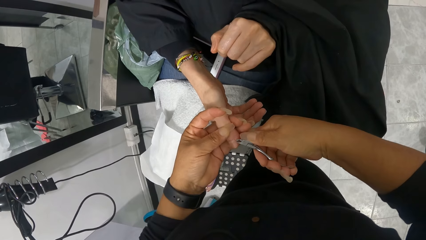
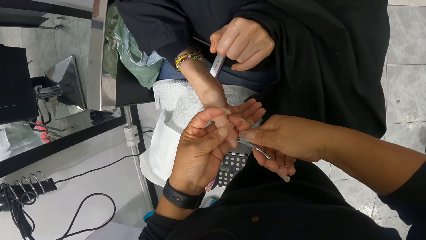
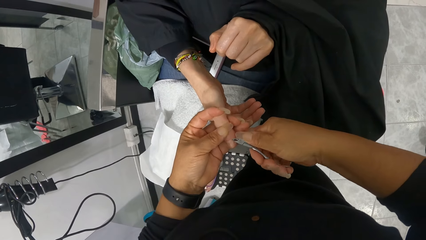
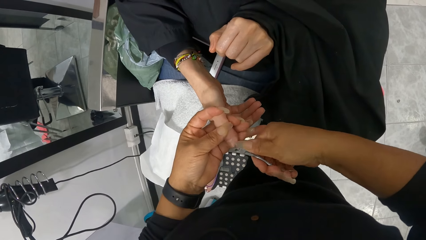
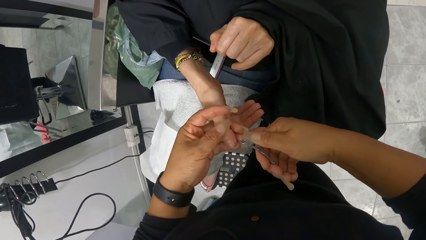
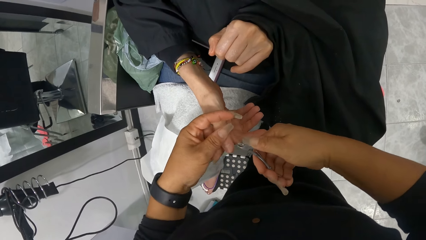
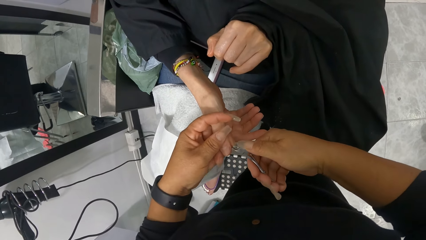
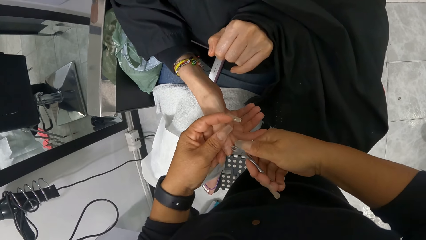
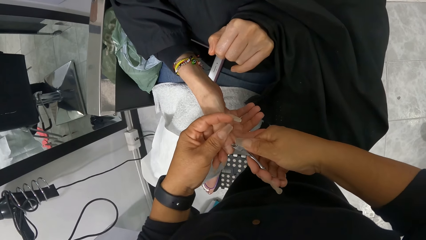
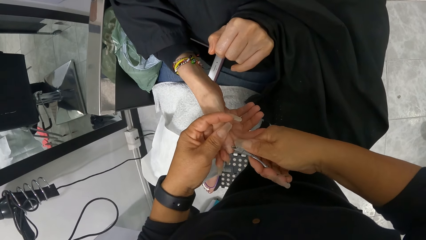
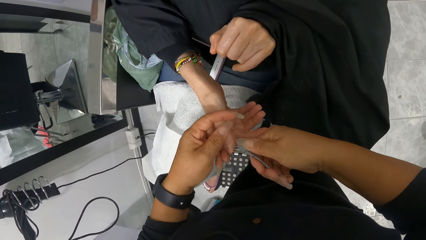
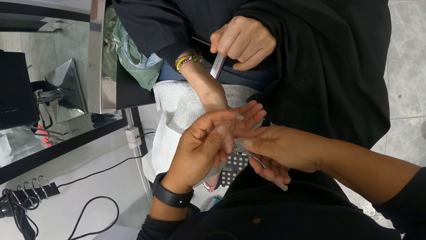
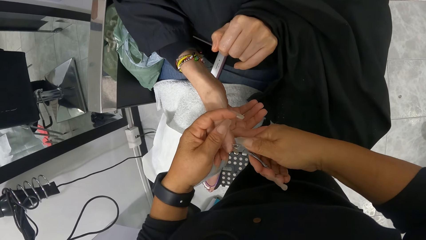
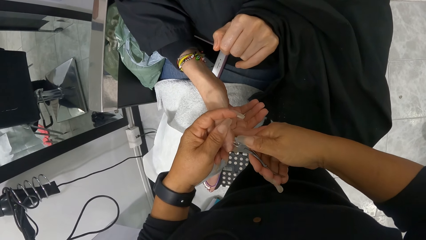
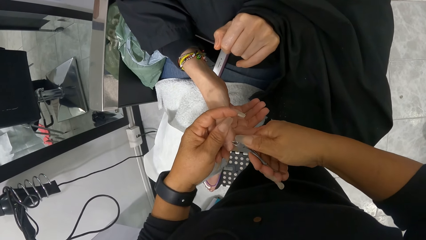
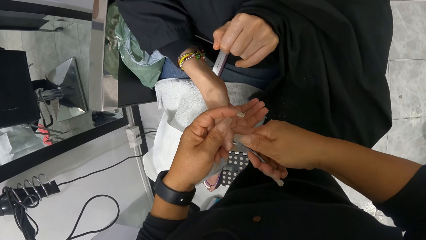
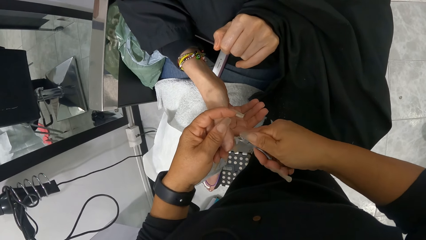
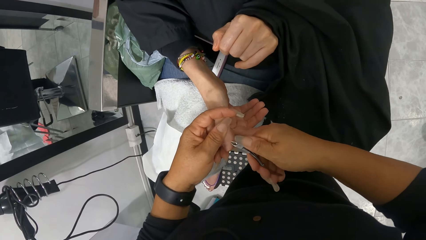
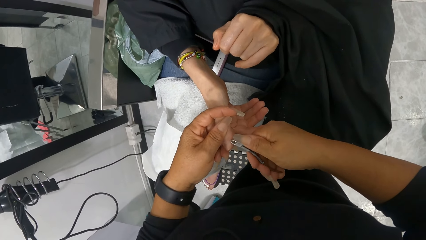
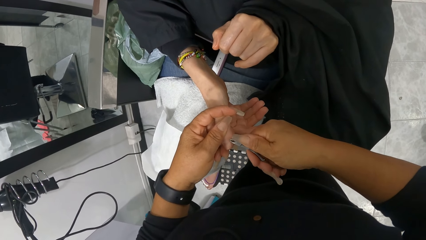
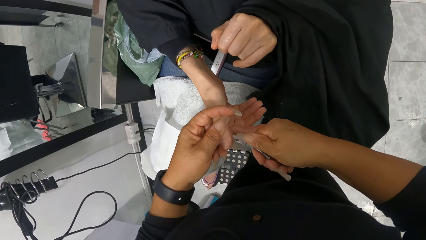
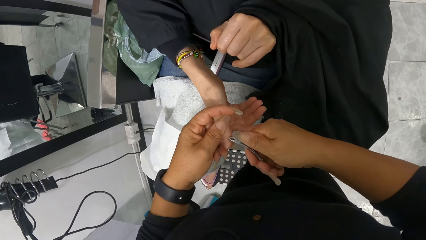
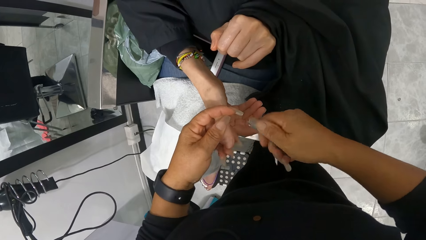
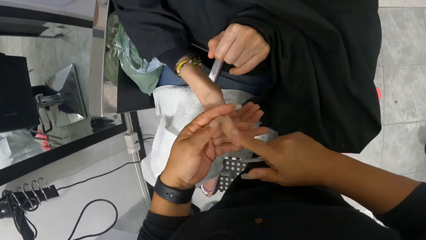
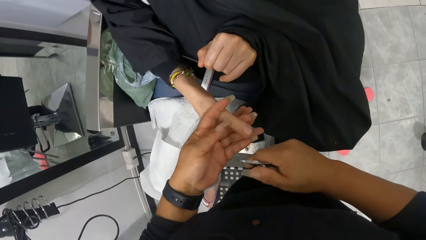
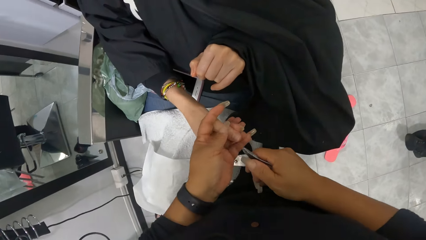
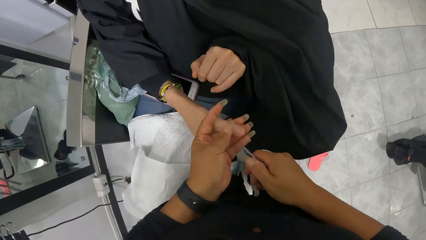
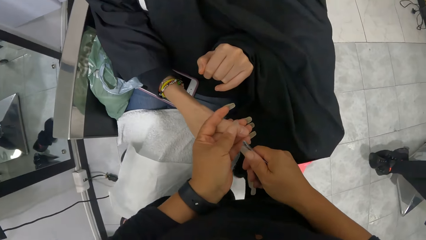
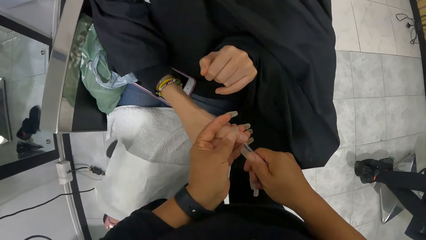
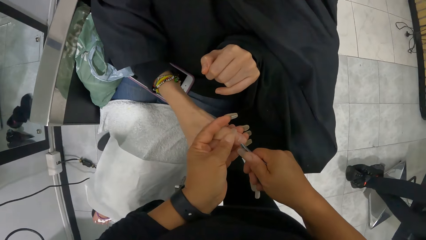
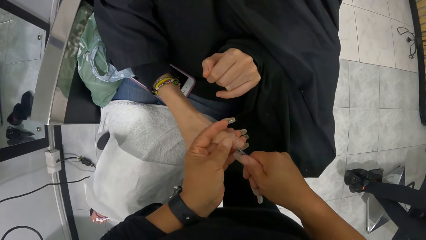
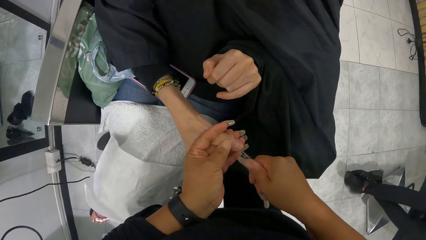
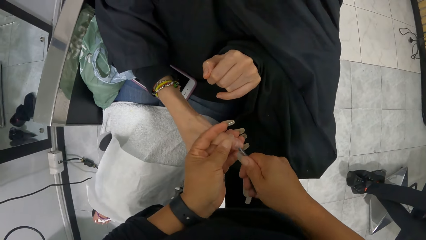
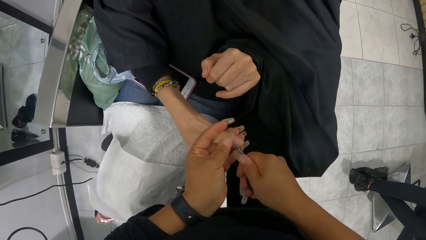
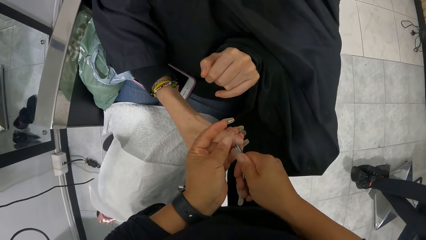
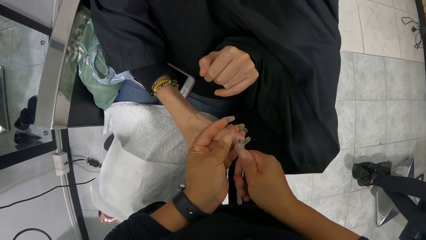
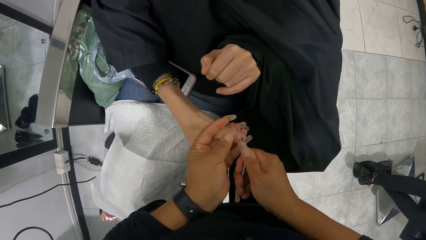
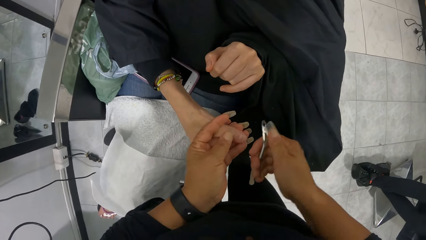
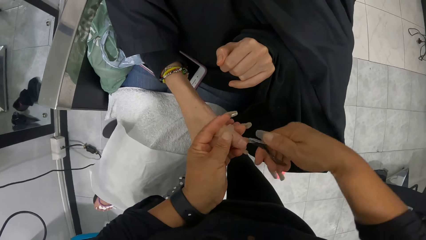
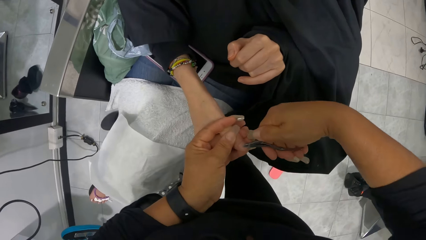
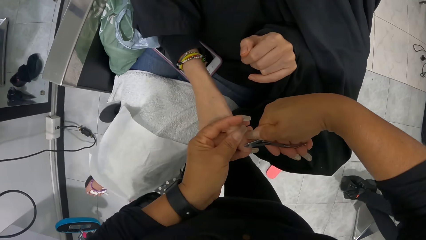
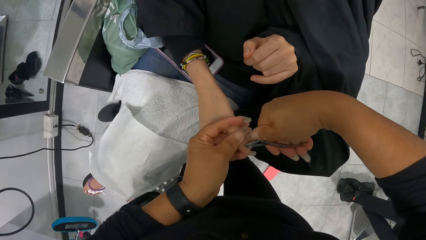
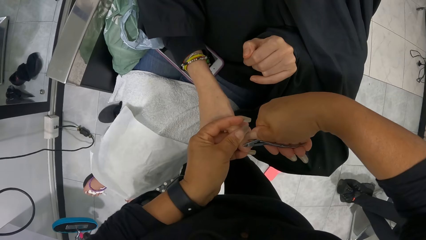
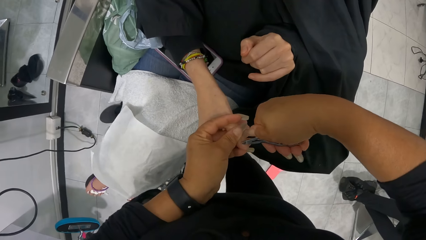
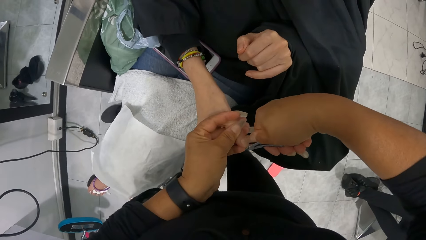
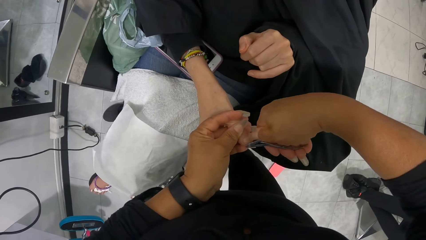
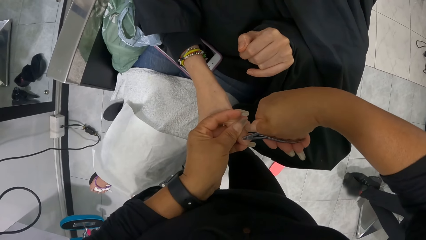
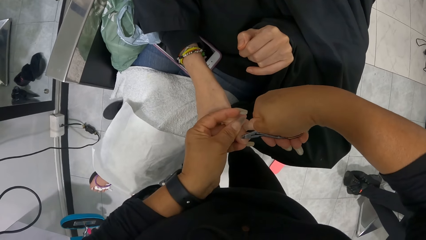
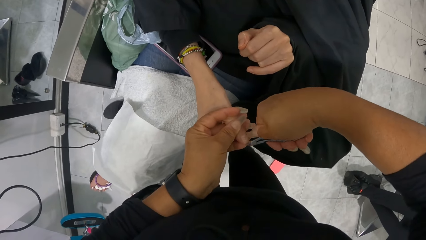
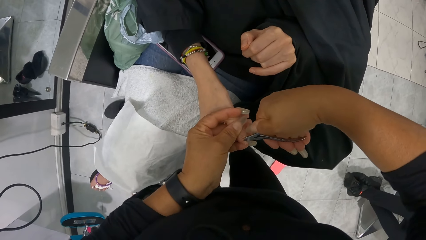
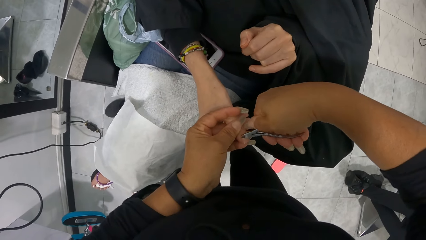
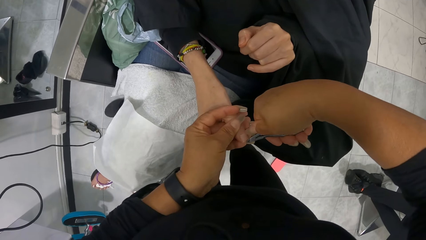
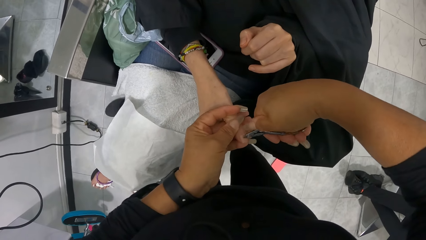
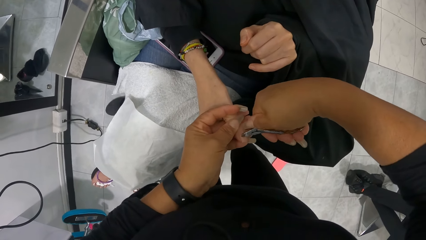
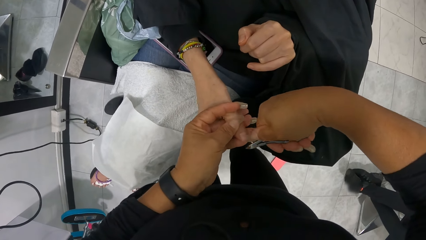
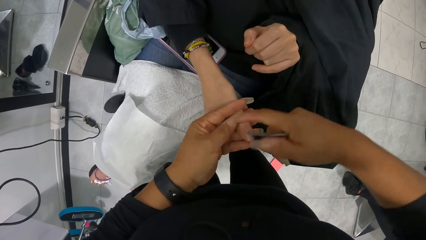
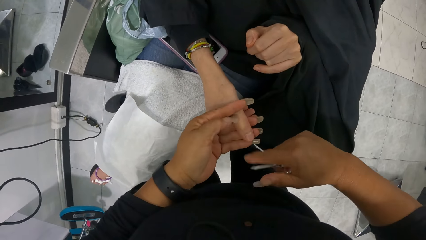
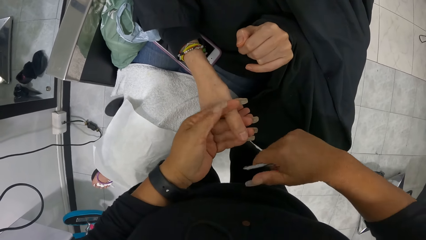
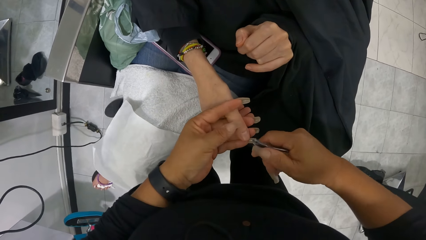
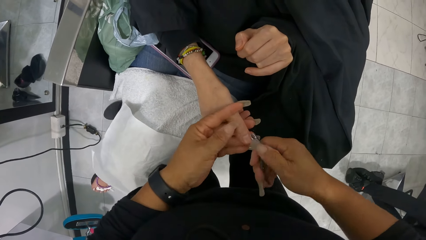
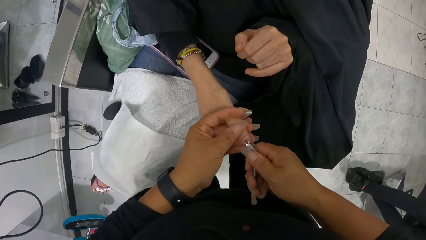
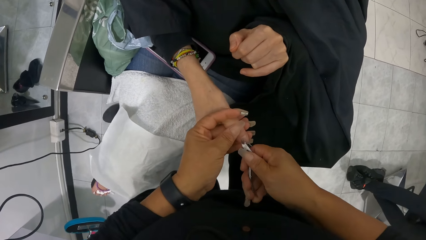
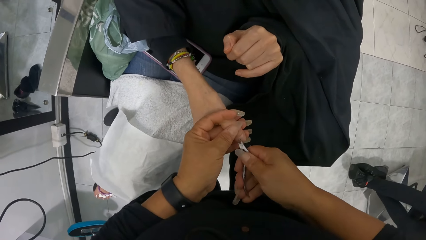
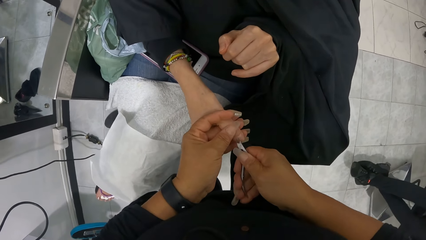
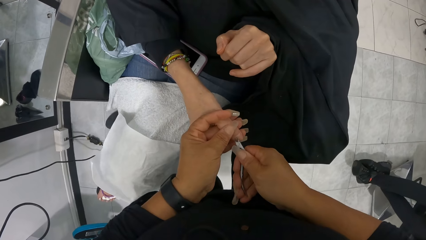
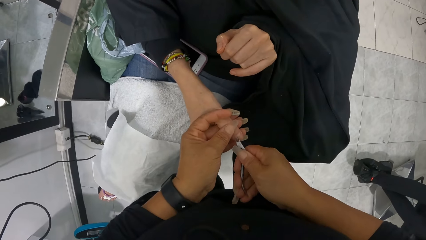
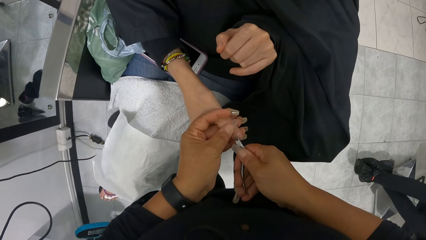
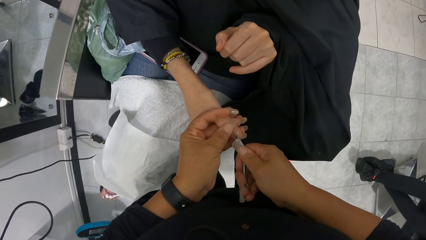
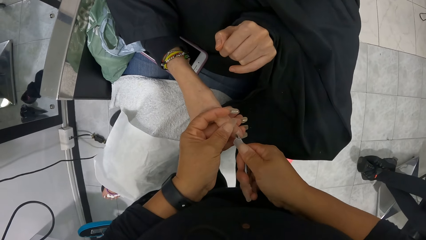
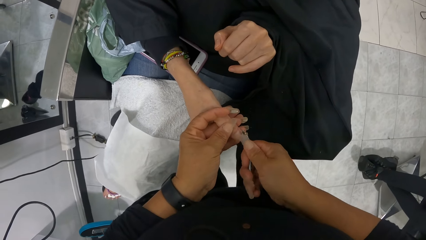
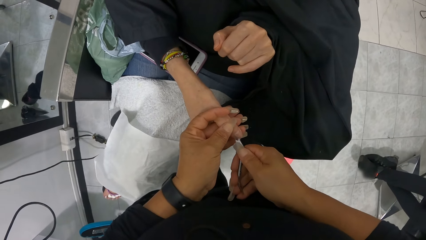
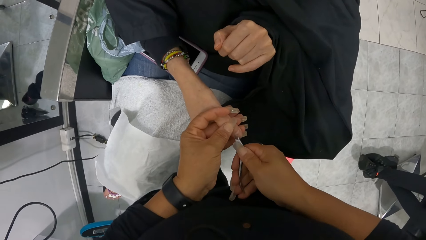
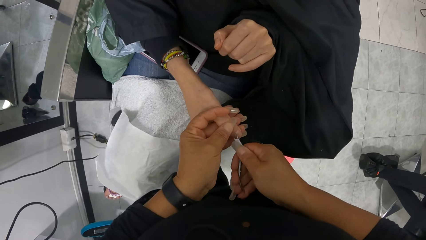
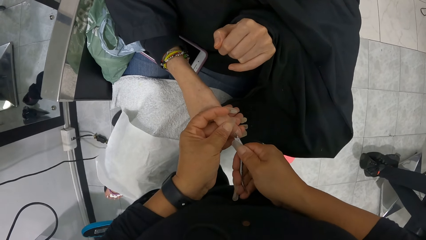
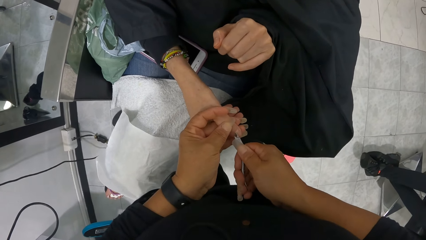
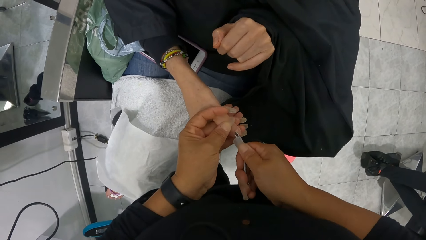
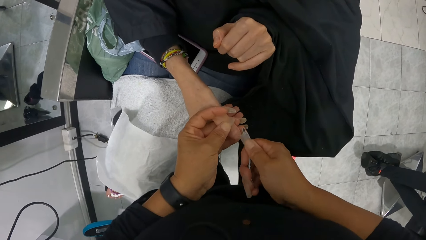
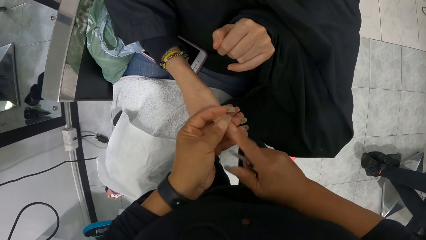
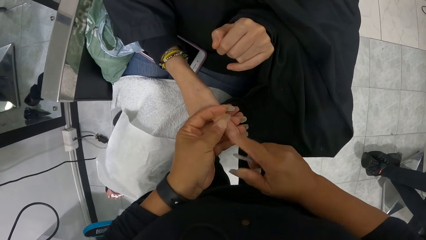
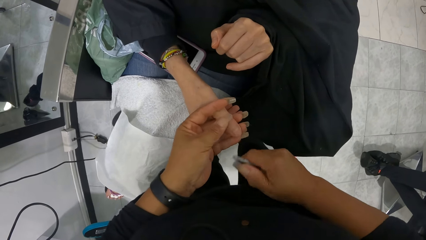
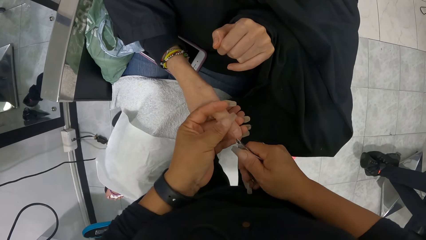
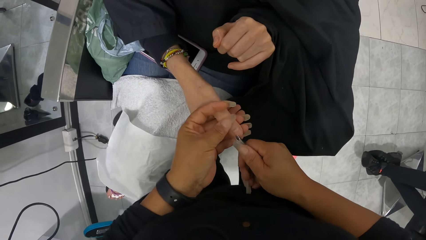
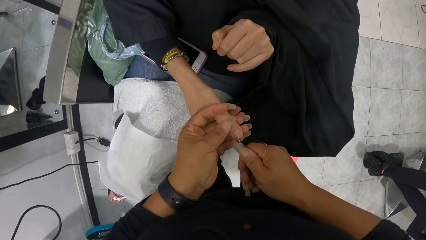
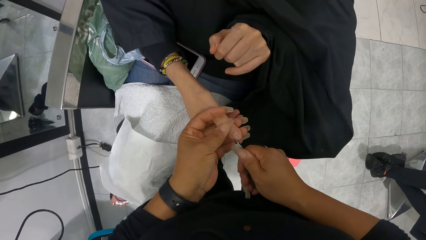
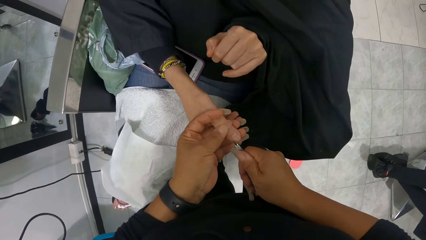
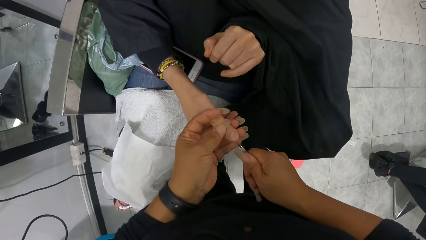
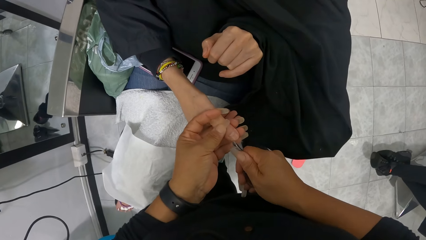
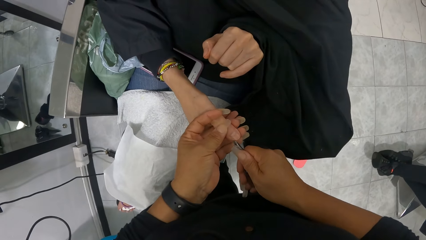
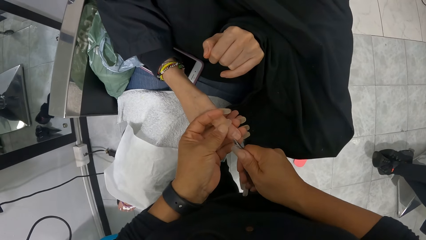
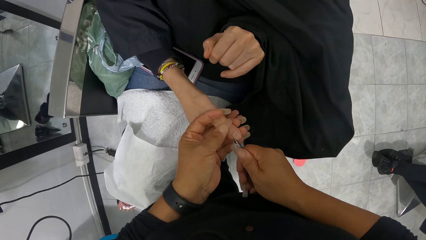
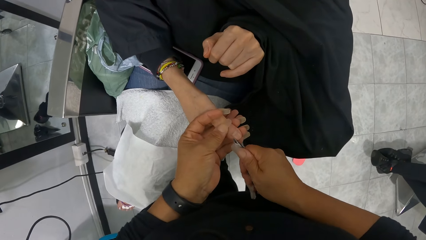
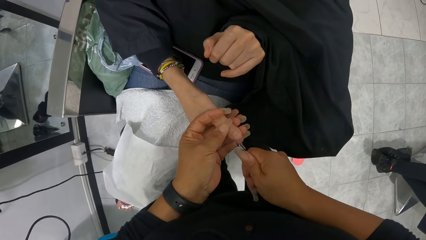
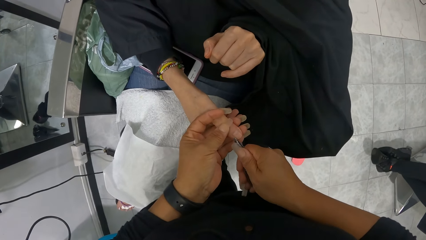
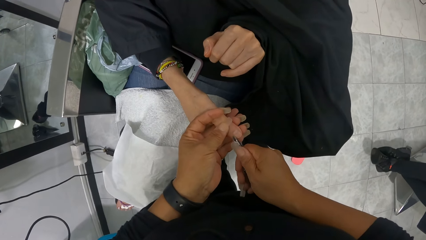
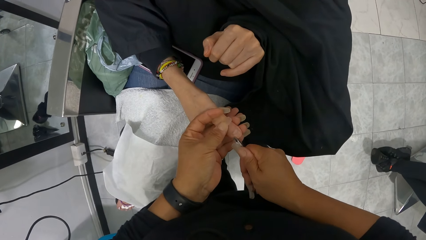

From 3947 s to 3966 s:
The camera wearer wipes the right hand thumb nail of the woman in her left hand with her right hand. She cuts the right thumb nail of the woman in her left hand with the nail cutter in her right hand. She wipes the right thumb nail of the woman in her left hand with her right hand. She cuts the right hand thumb nail of the woman in her left hand with the nail cutter in her right hand. She wipes the right thumb nail of the woman in her left hand with her right hand. She cuts the right hand thumb nail of the woman in her left hand with the nail cutter in her right hand.
